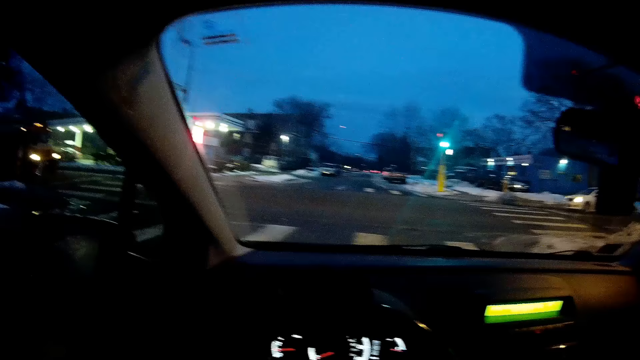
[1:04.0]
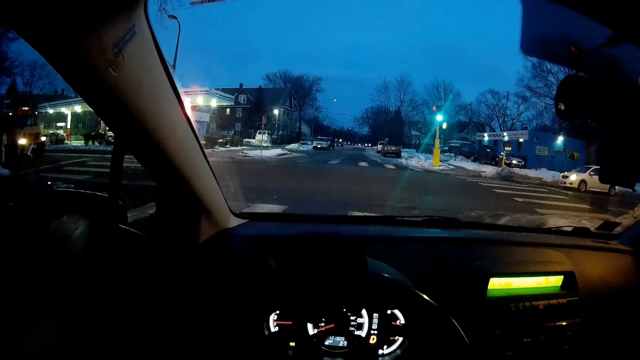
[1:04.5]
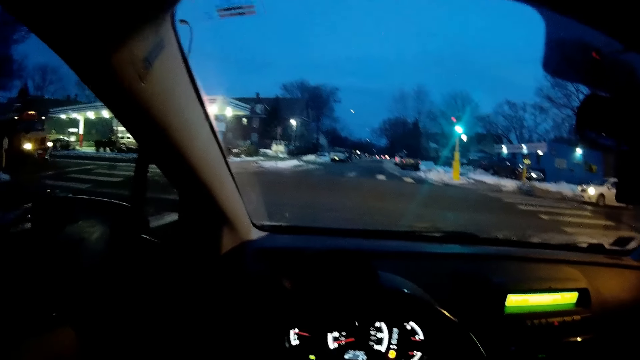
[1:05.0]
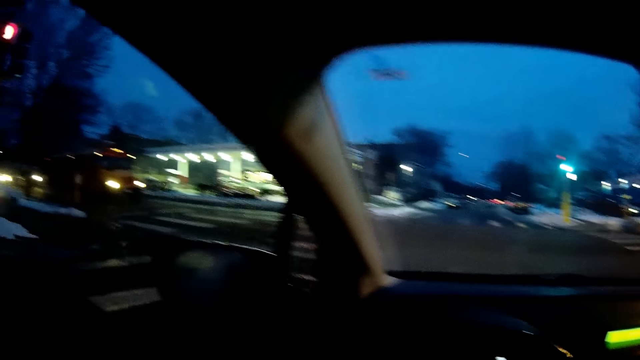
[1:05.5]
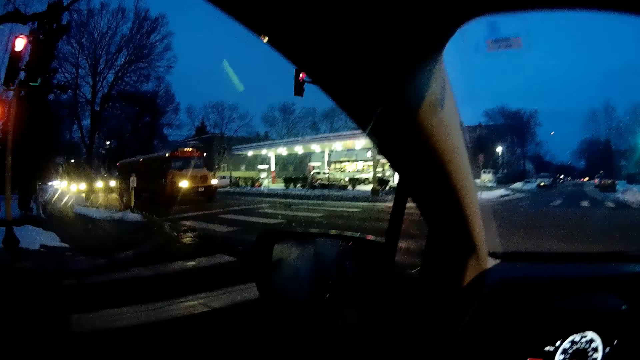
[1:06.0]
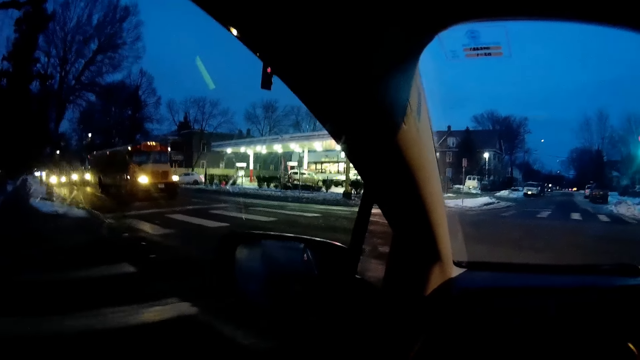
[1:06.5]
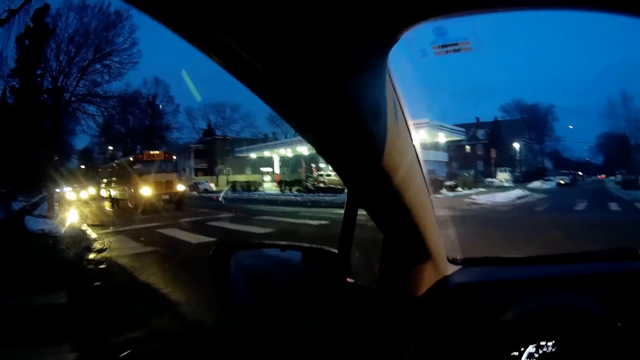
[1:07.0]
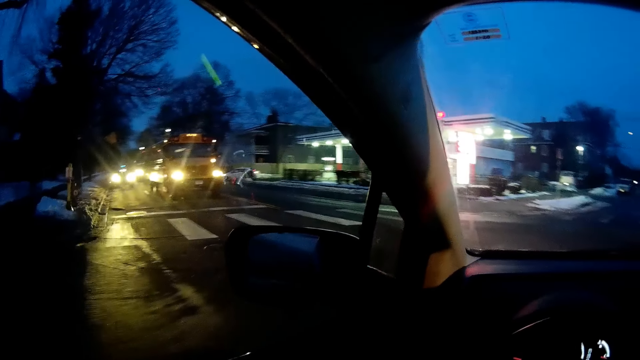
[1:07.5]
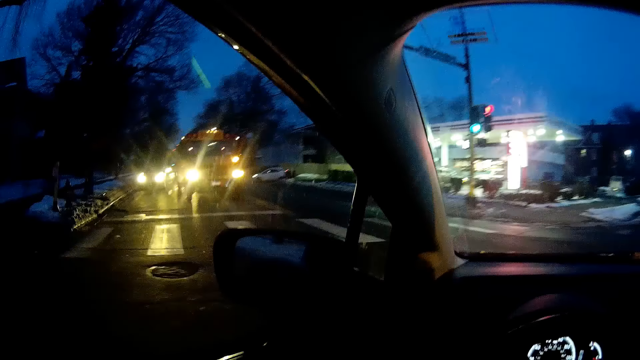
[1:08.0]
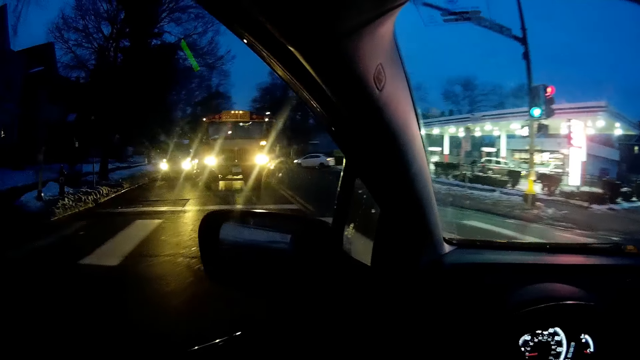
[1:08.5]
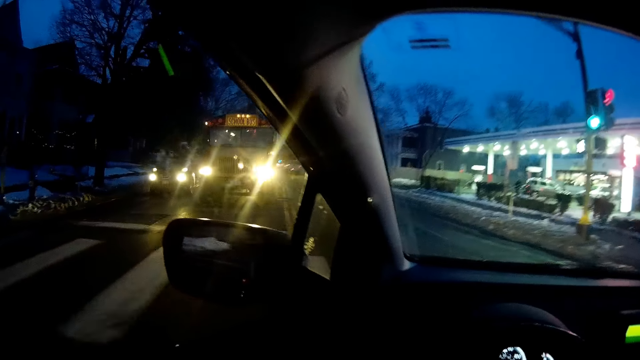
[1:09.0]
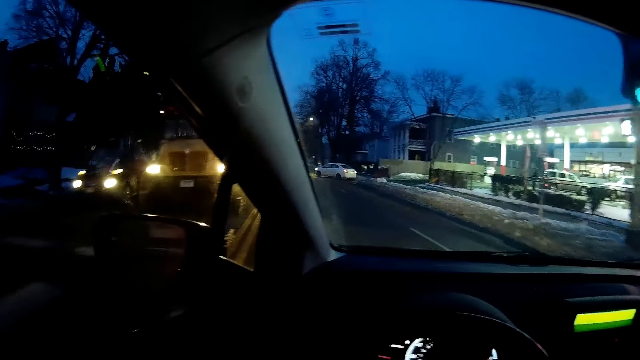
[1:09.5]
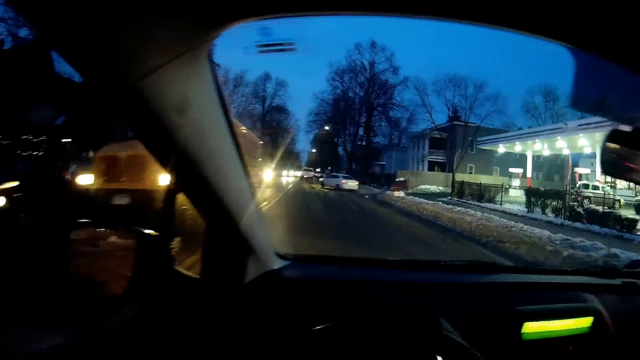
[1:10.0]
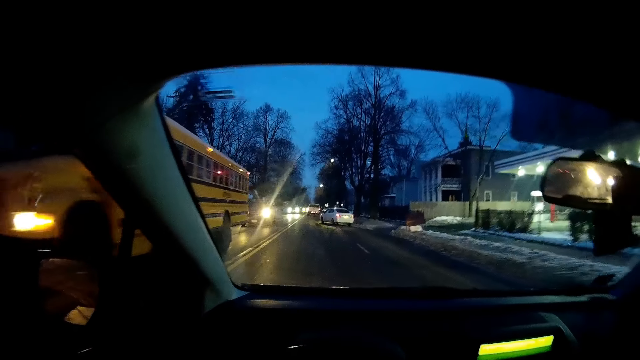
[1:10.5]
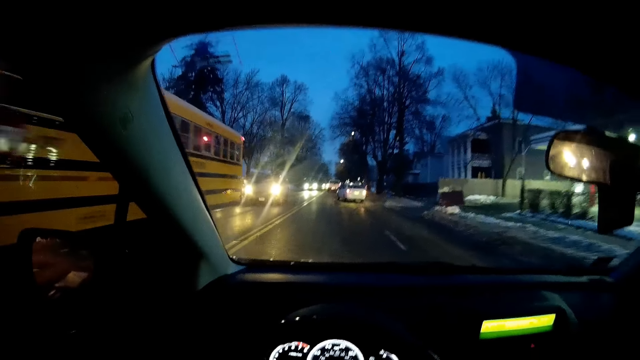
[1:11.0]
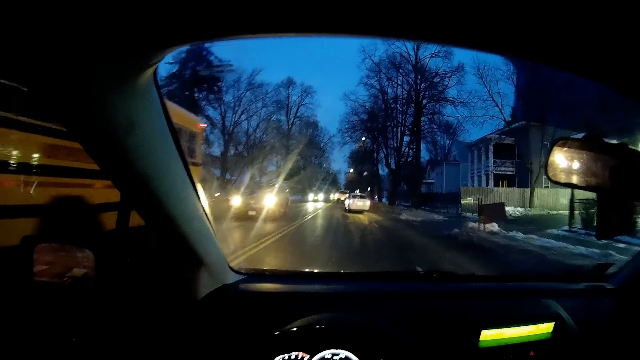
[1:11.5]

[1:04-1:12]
The camera wearer drives the car along the road.

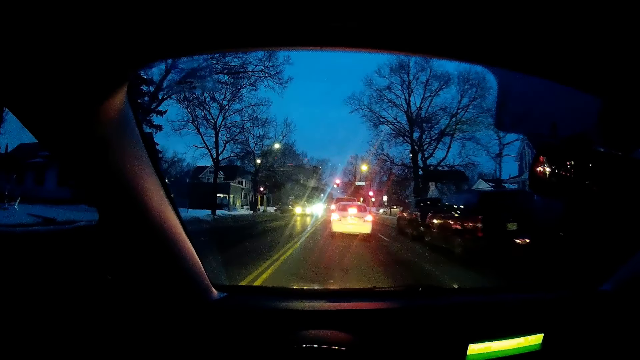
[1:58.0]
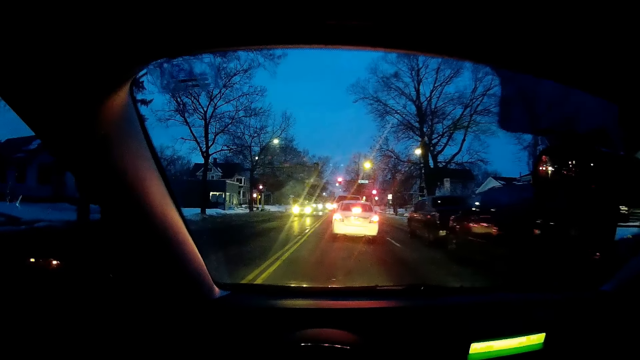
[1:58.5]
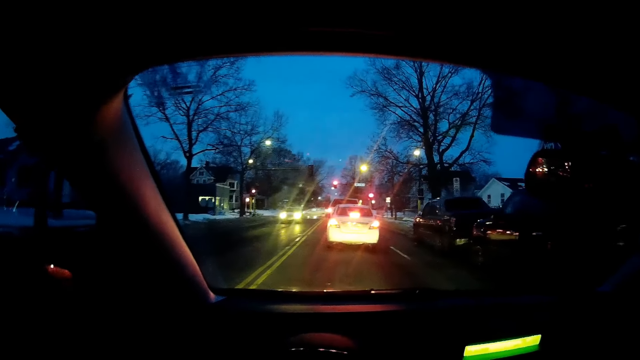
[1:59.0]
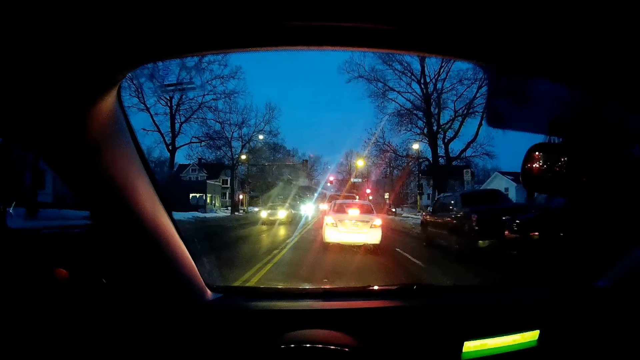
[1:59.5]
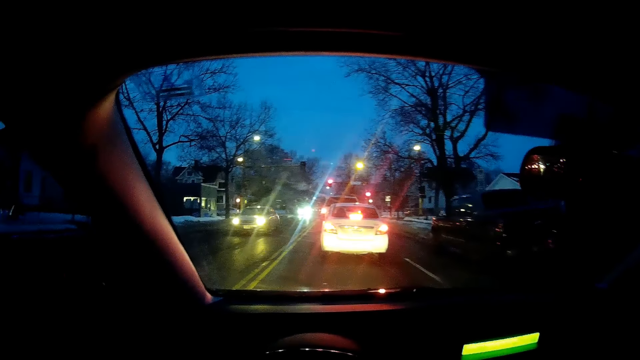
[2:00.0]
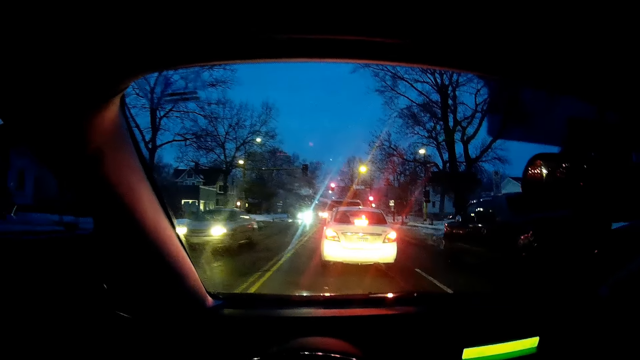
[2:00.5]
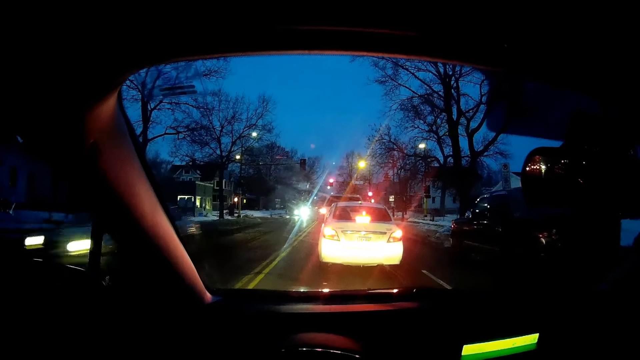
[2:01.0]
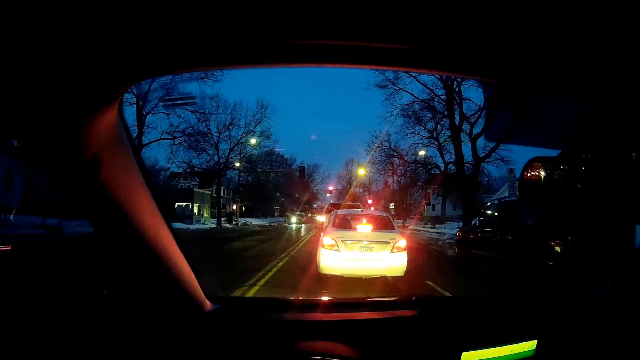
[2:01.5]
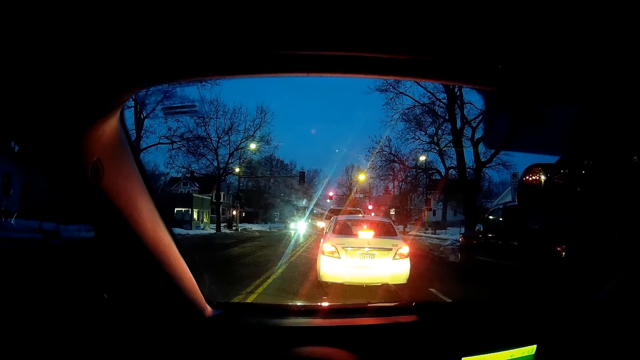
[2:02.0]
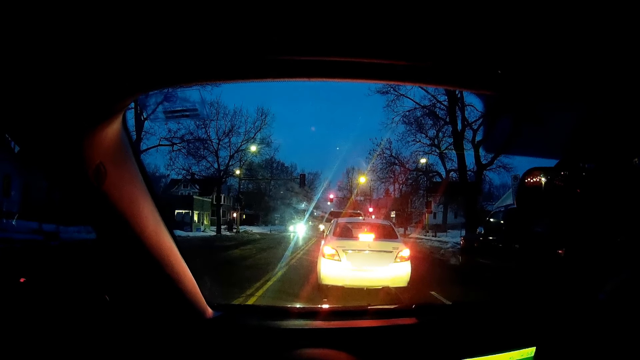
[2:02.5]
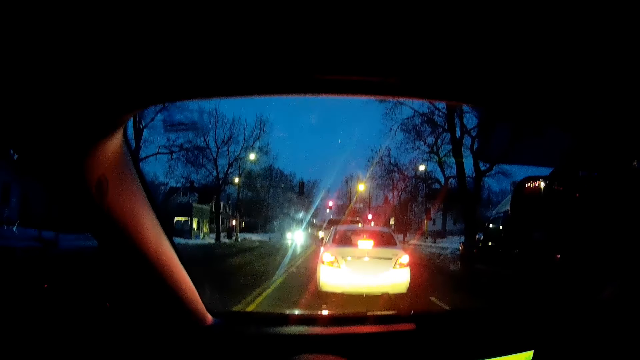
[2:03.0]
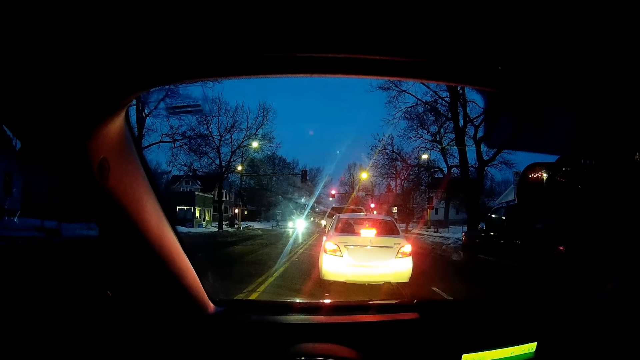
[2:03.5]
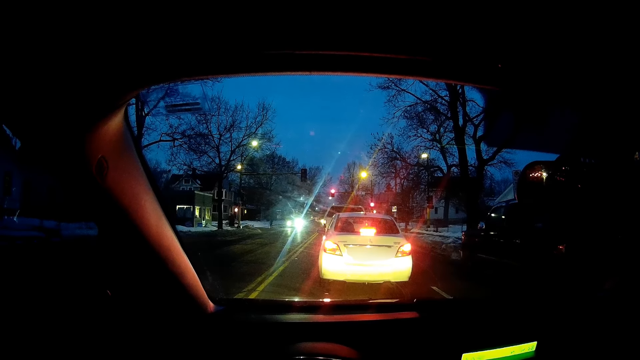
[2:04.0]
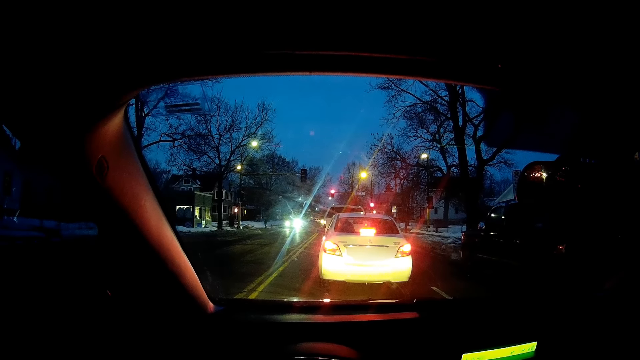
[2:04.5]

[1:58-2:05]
The camera wearer stops the car.

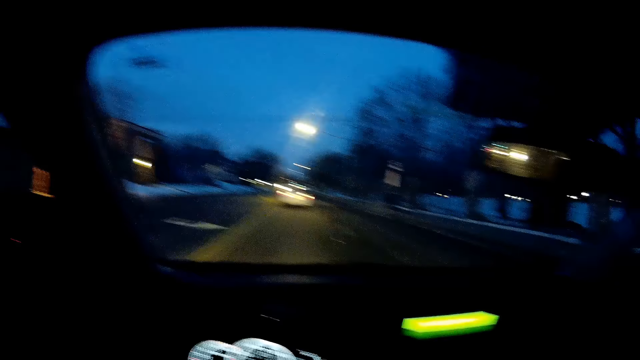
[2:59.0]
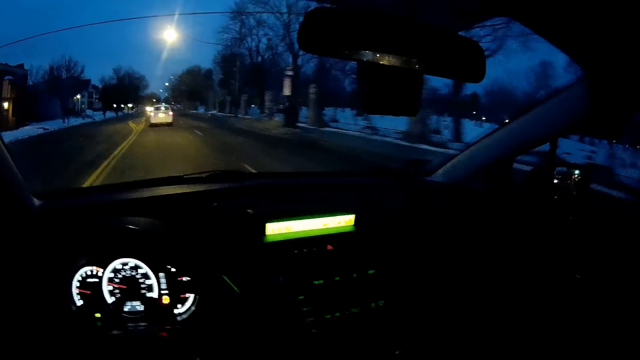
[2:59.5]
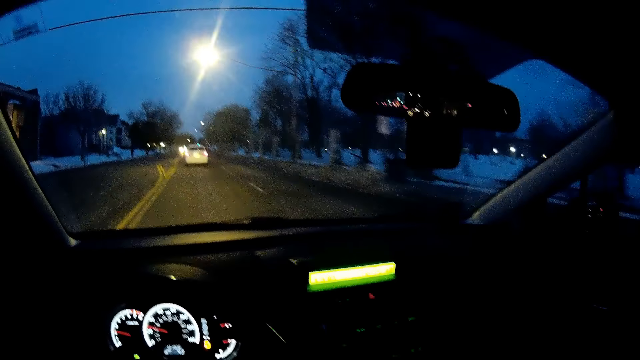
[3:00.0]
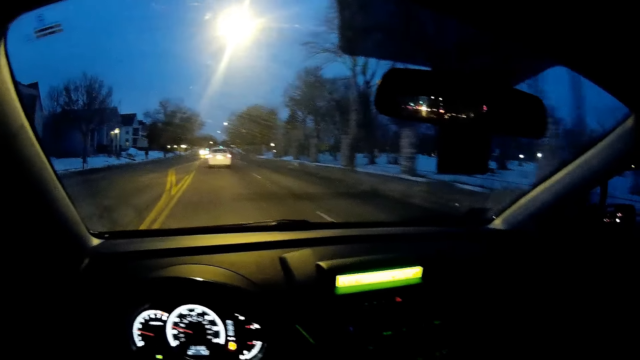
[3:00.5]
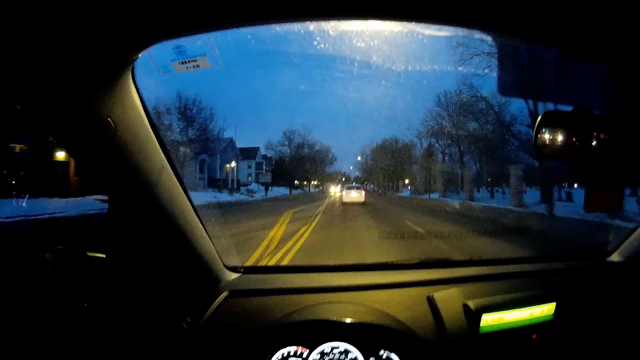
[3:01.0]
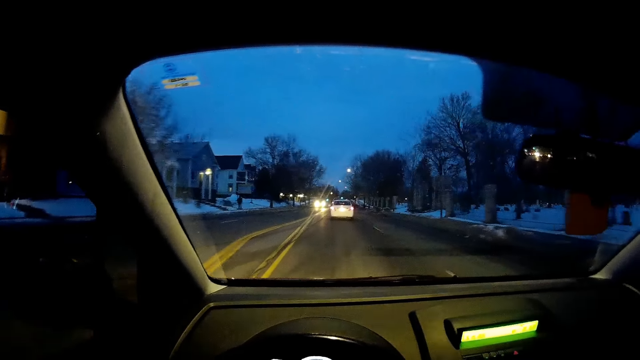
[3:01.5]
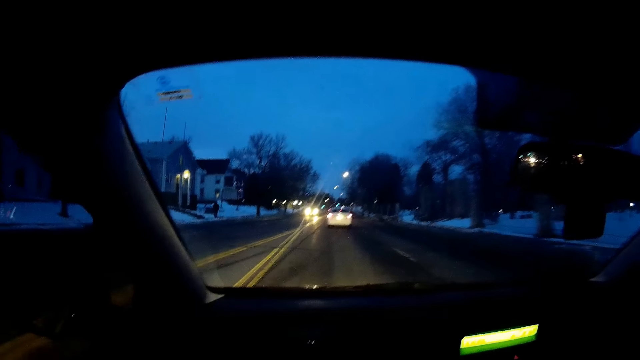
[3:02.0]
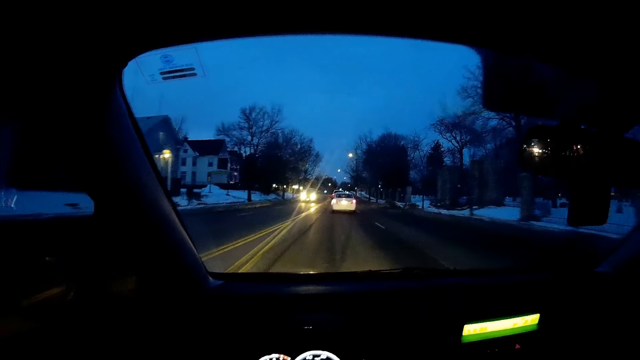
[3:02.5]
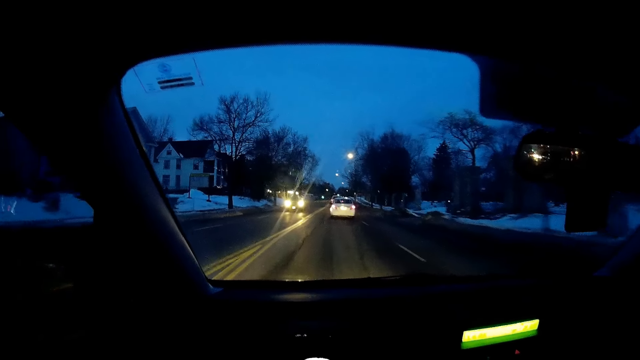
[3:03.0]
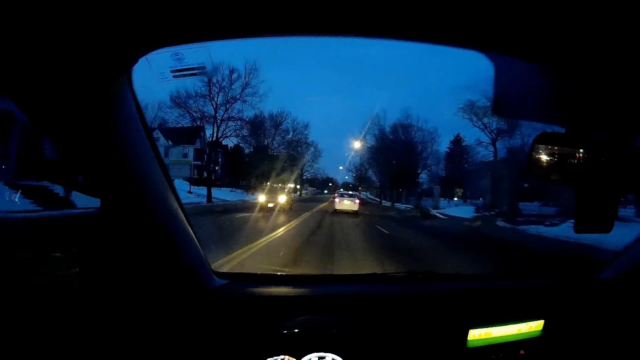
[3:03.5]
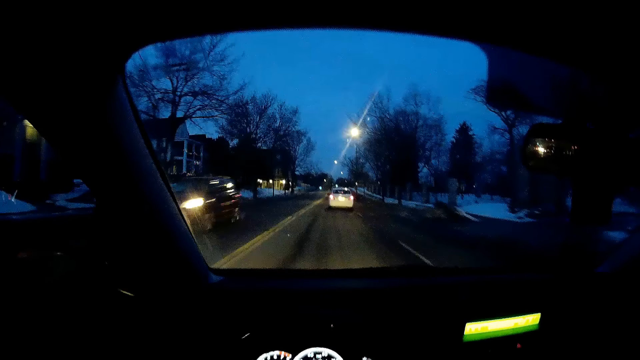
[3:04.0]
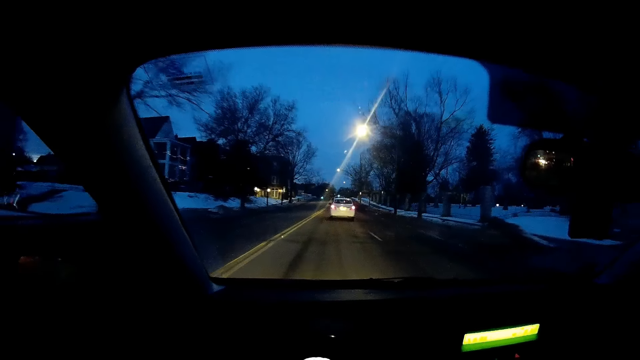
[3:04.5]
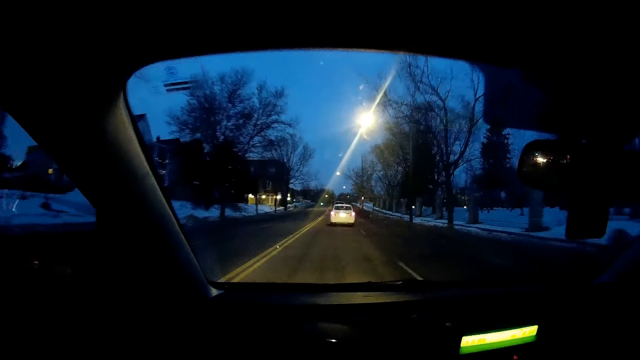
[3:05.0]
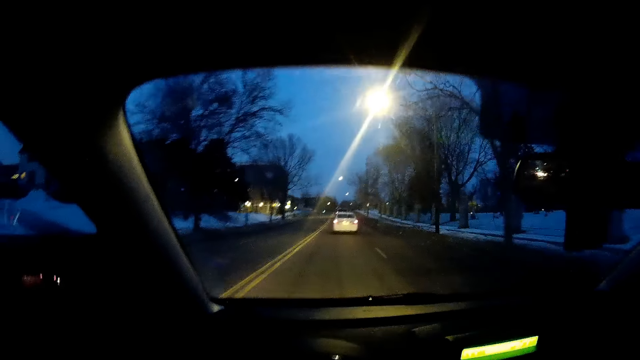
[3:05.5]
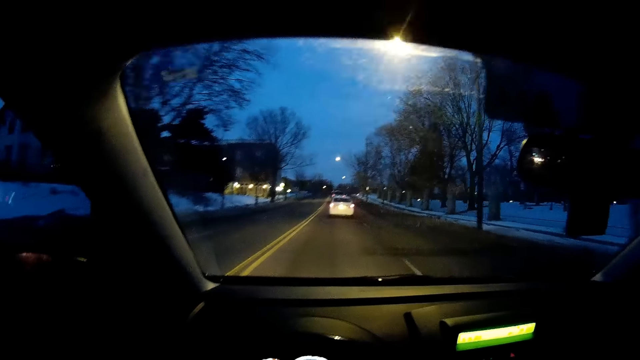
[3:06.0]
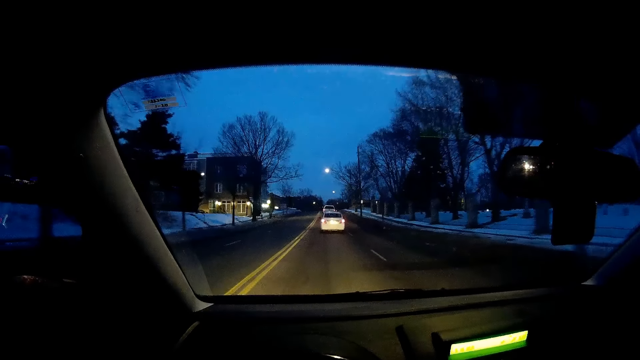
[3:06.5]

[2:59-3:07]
The camera wearer looks around. They drive the car.
